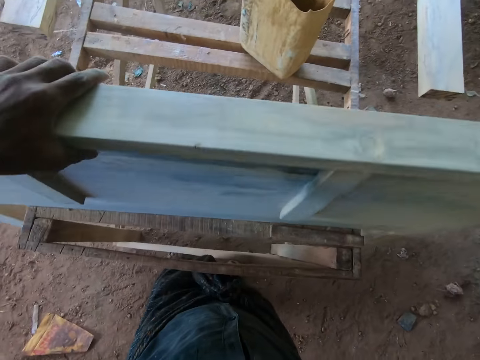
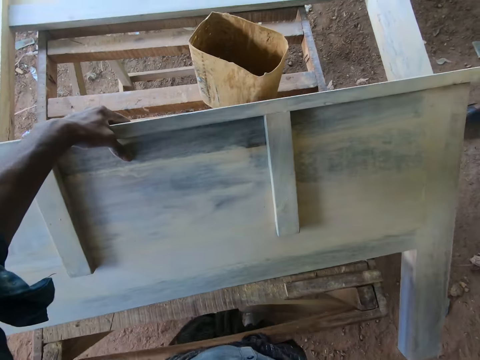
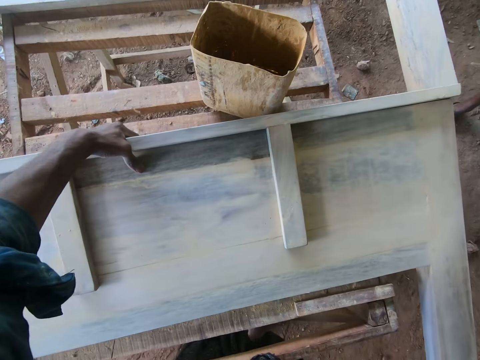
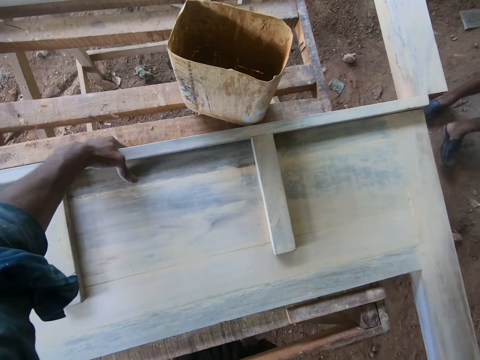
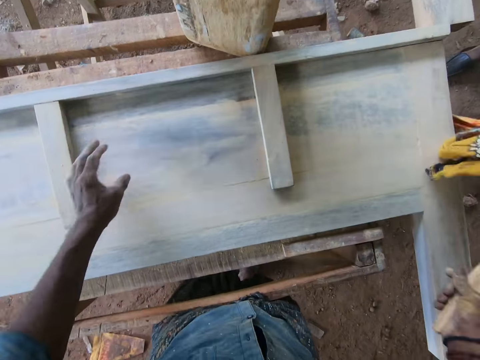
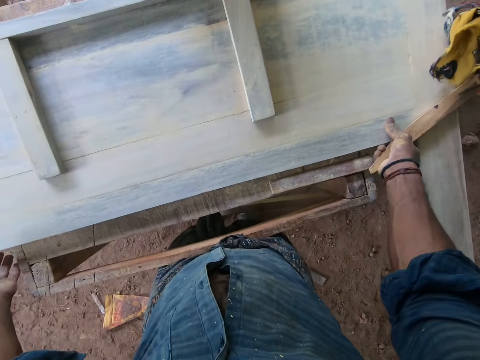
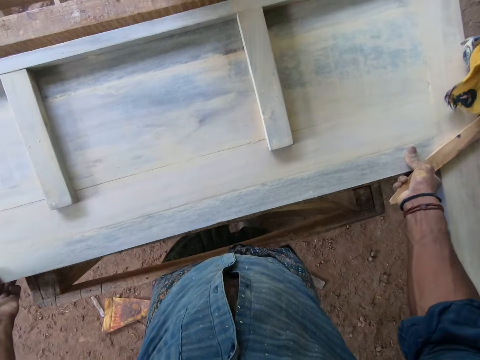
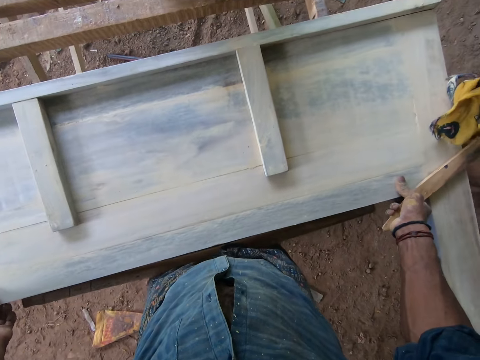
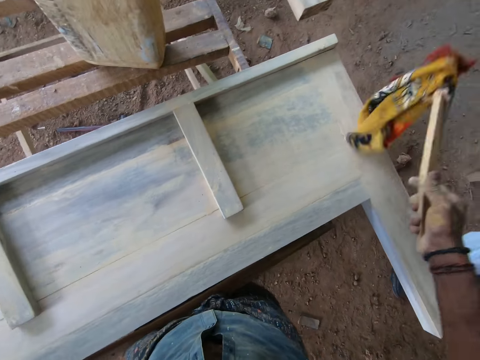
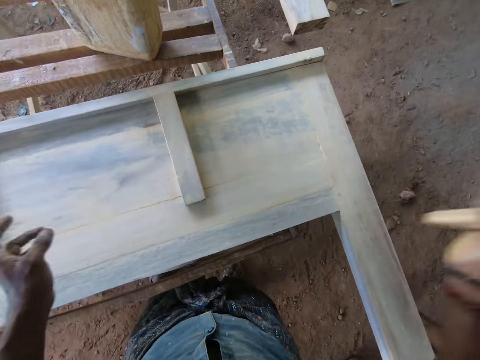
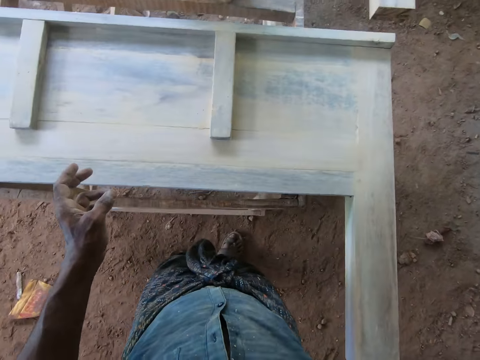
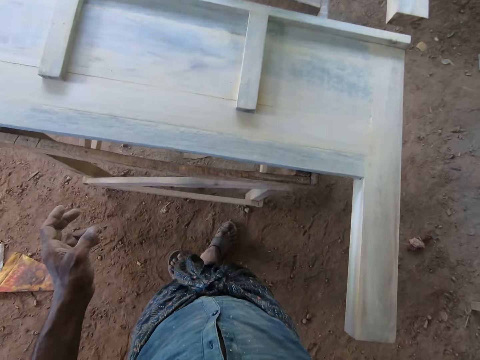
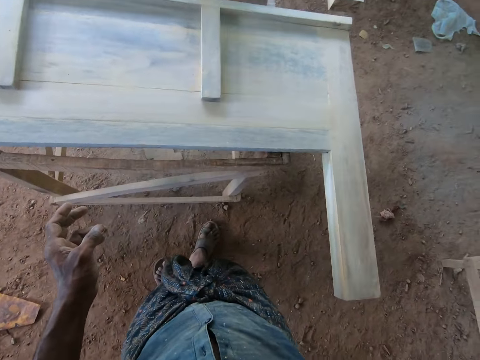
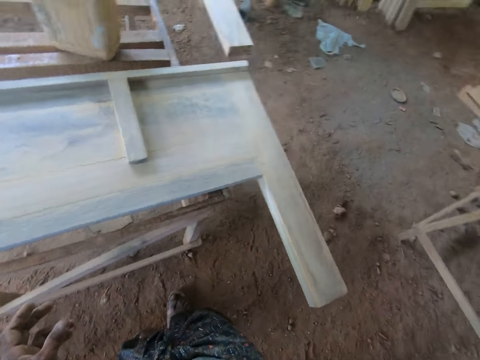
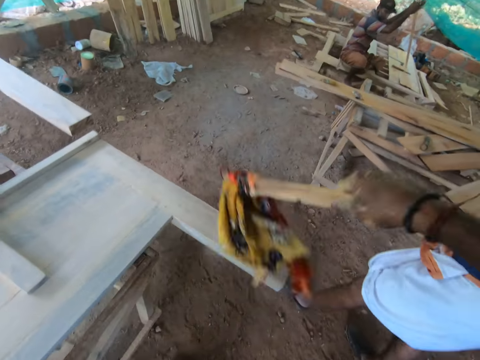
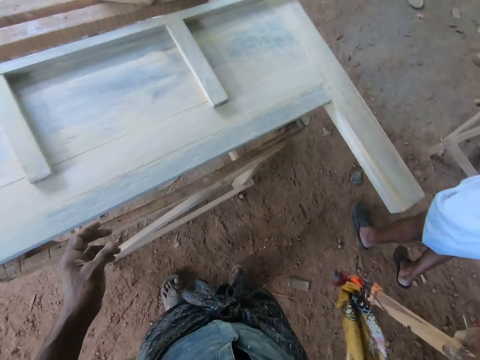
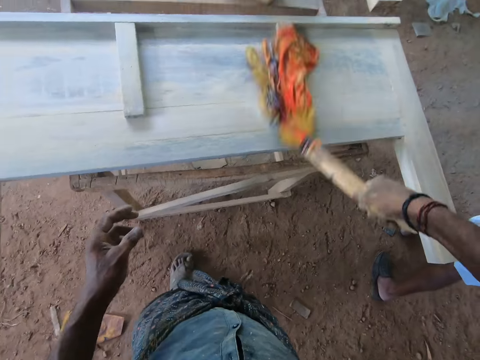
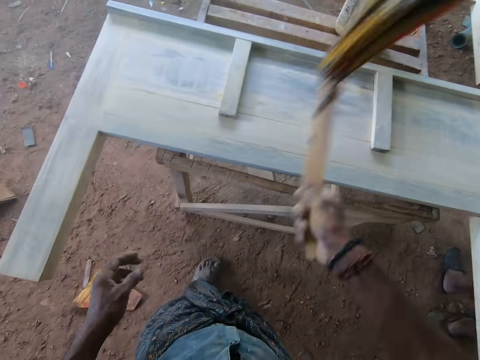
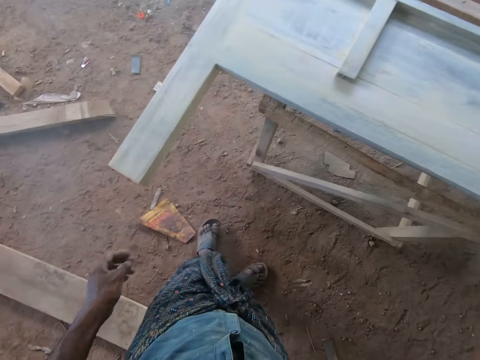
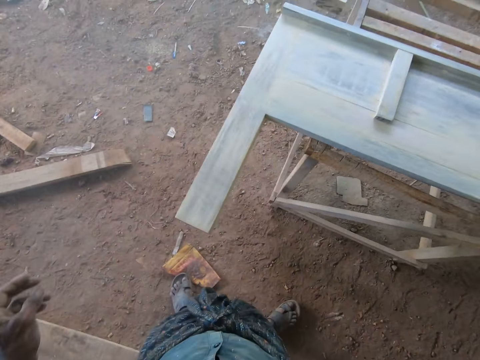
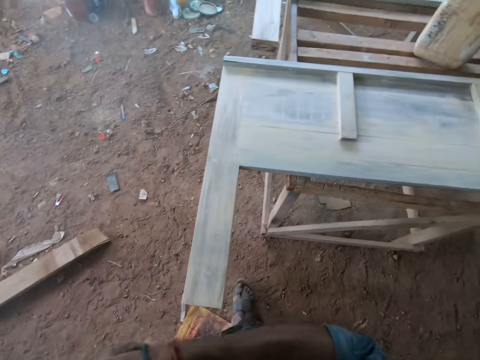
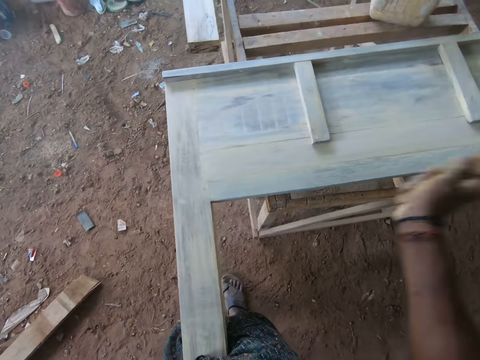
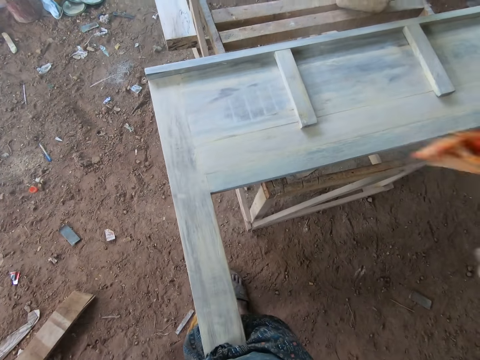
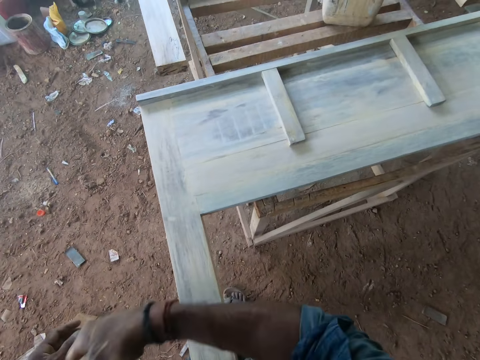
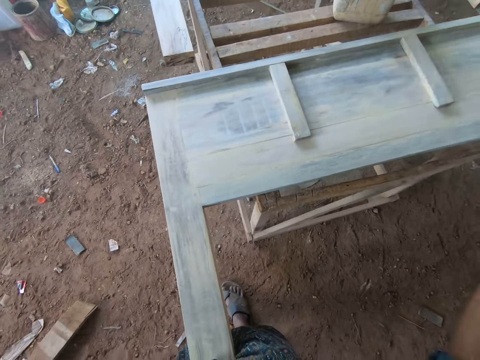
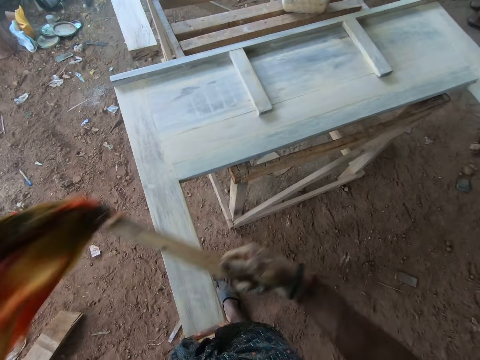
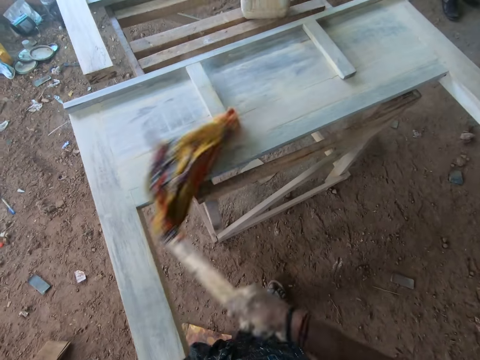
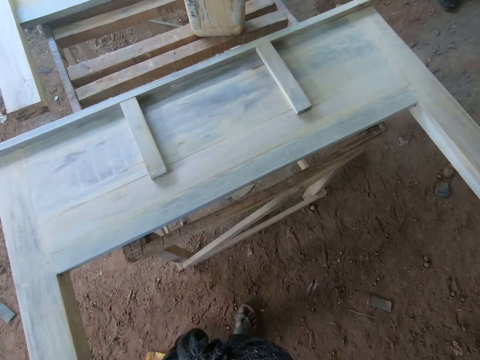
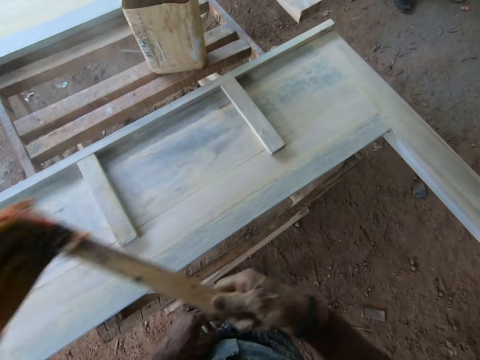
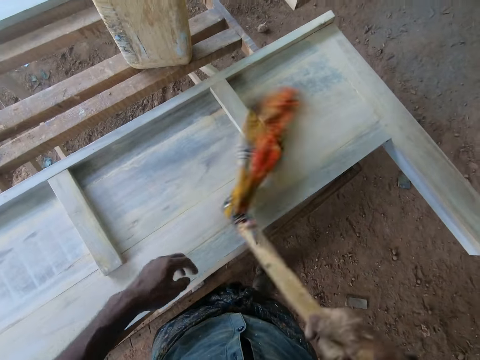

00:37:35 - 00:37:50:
The camera wearer drops the wooden frame on the workbench with his left hand. They place the wooden frame properly on the workbench with both hands, and interact with a man. The camera wearer dusts the wooden frame on the workbench with the rag in his right hand.

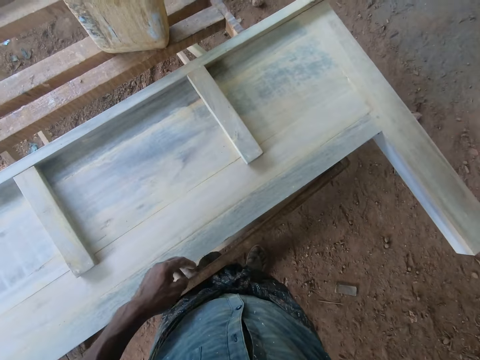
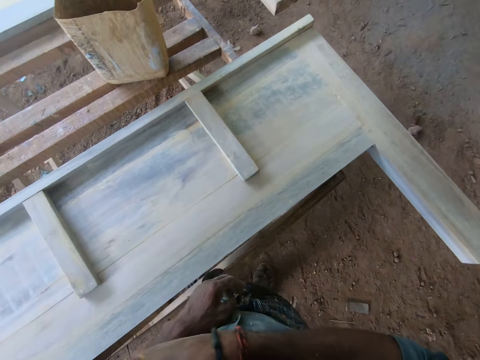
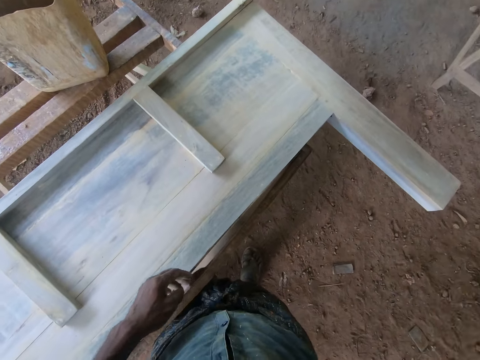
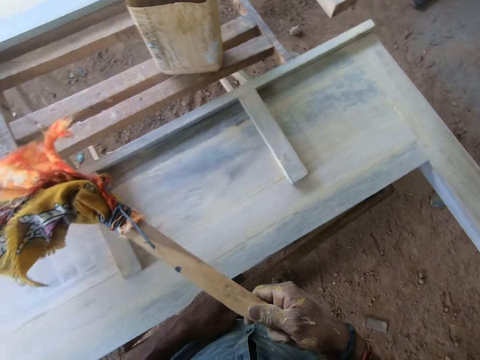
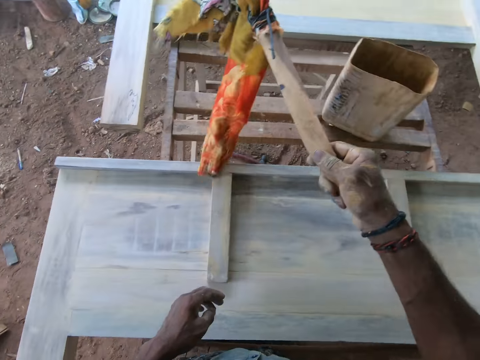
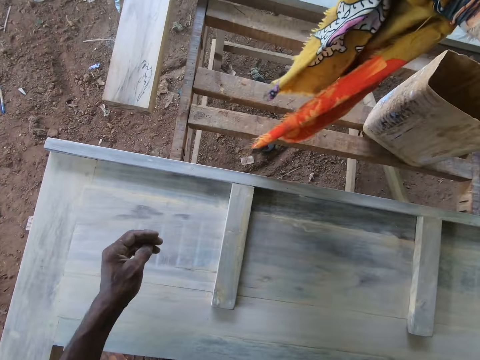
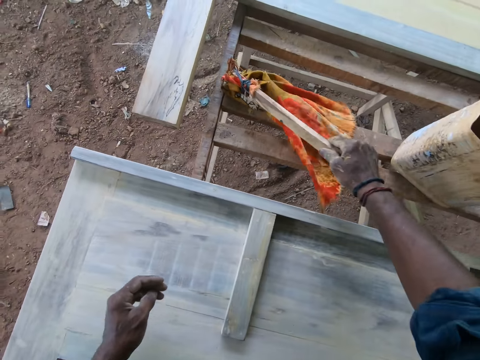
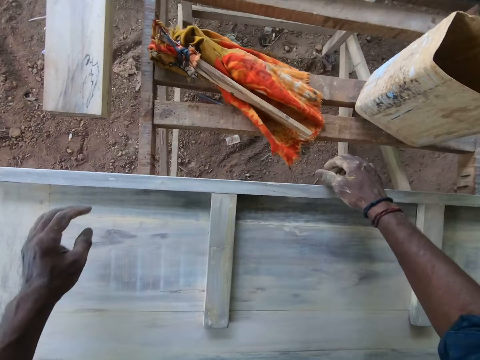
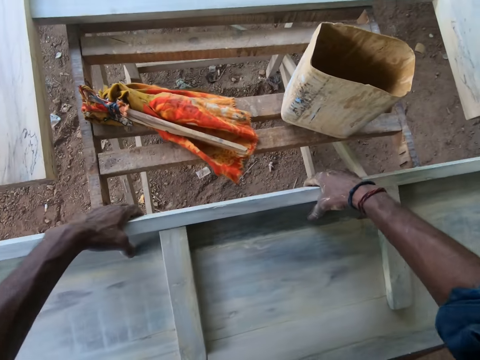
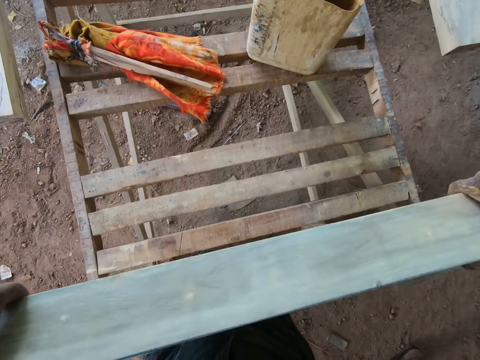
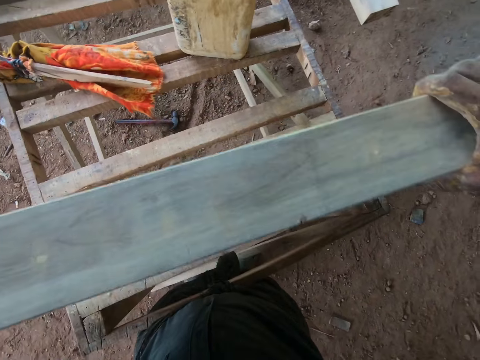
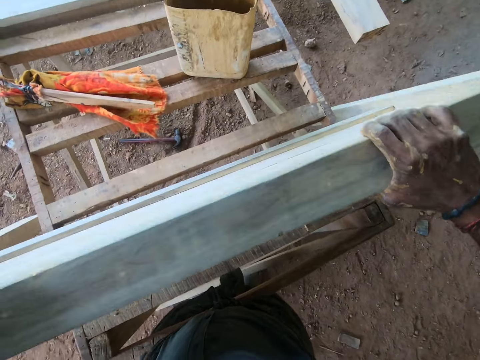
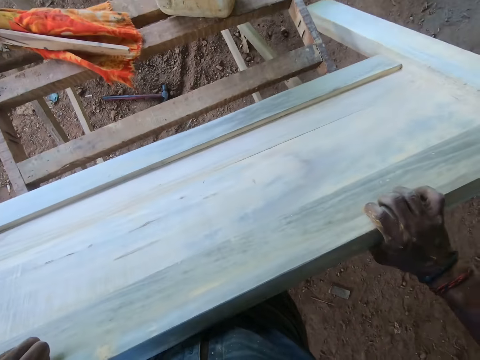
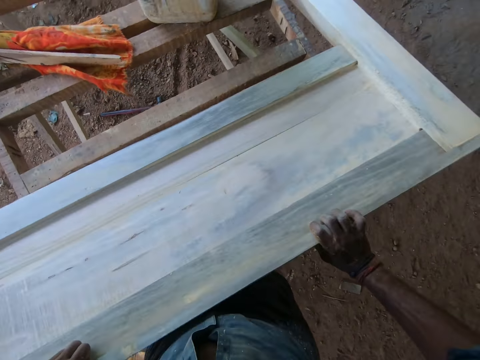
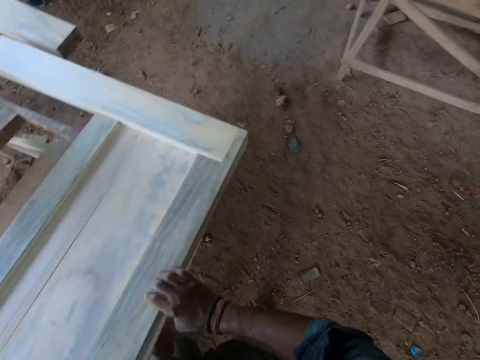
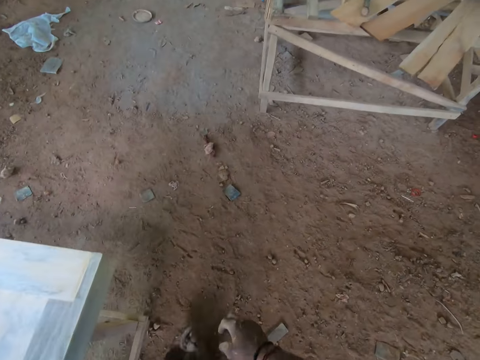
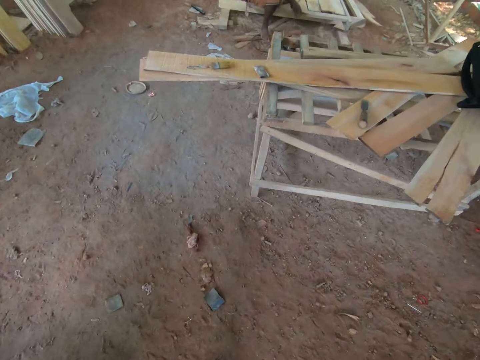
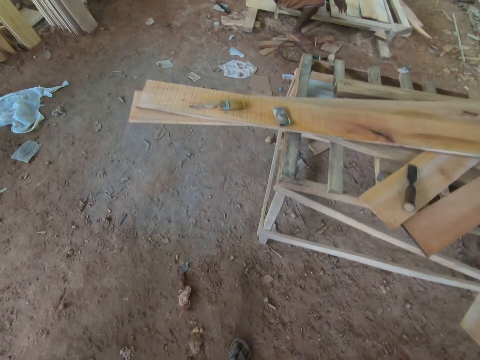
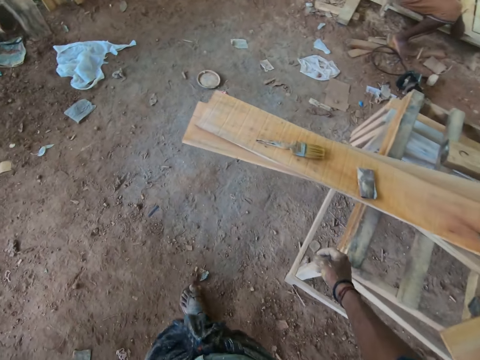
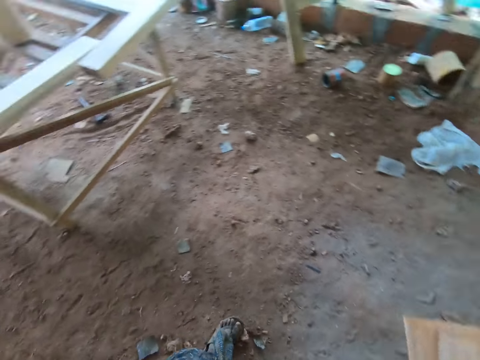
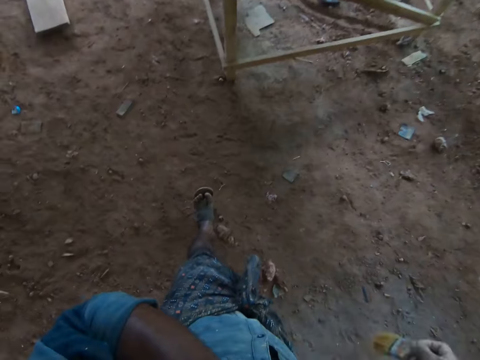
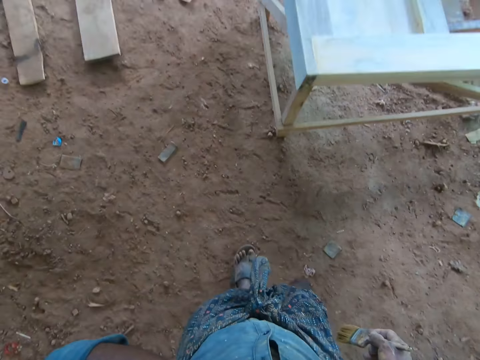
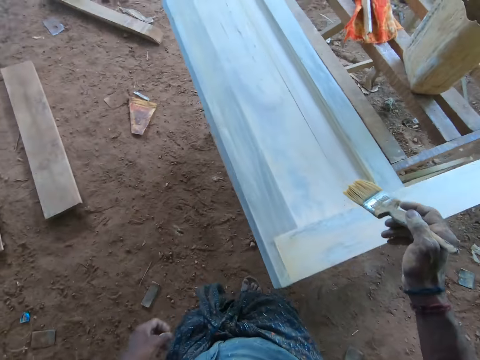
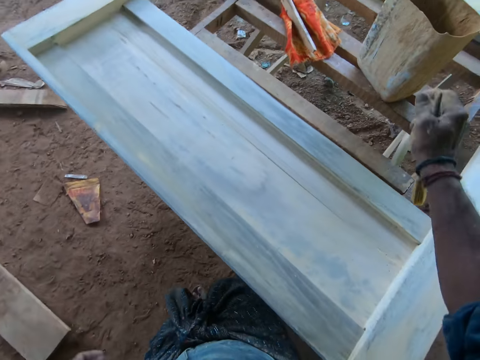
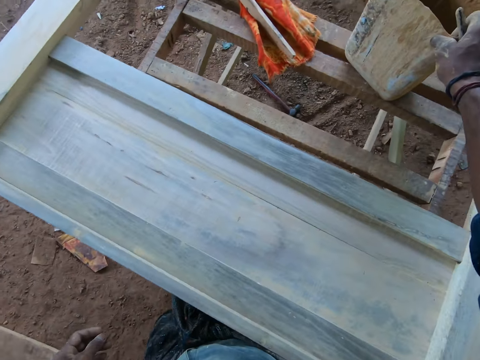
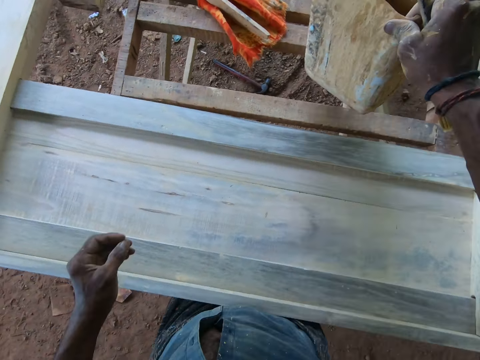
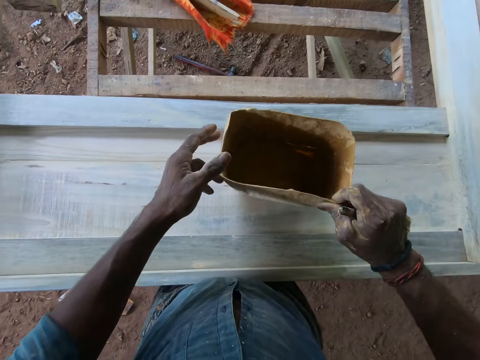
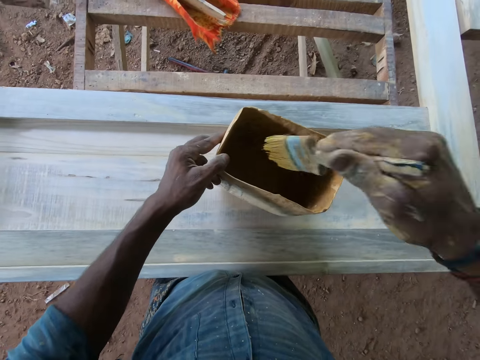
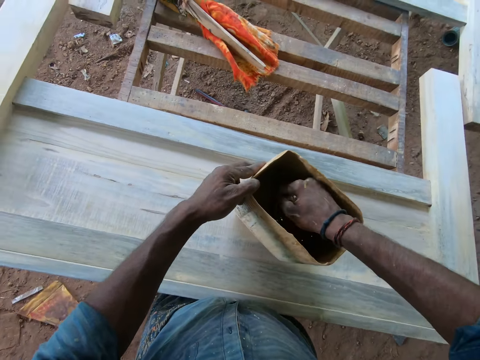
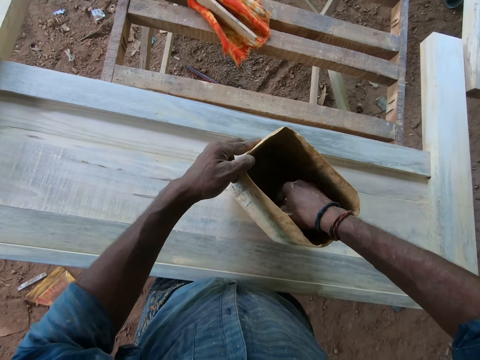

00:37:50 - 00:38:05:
The camera wearer drops the rag on the workbench with his right hand. He lifts the wood. He turns the wooden frame on the workbench with both hands. He puts the wood down. He picks up the paintbrush from the wooden plank with his right hand. He picks up the paint container from the workbench with his right hand. He drops the container on the wooden frame with both hands. He holds the container with his left hand. He stirs the paint in the container with the paintbrush in his right hand. He dips the brush in the container.
